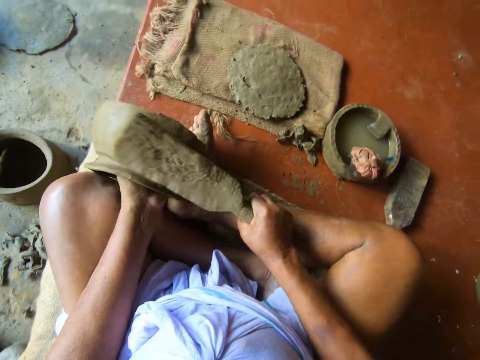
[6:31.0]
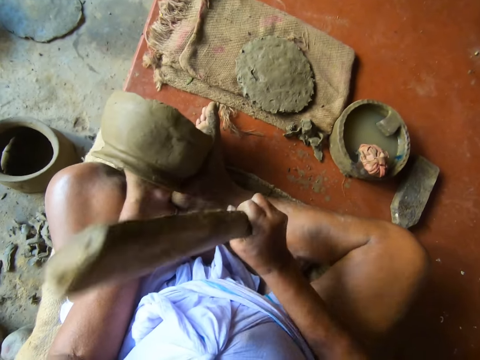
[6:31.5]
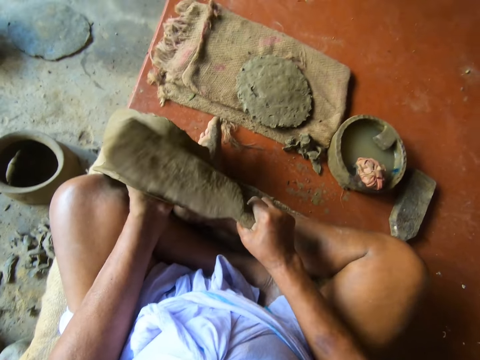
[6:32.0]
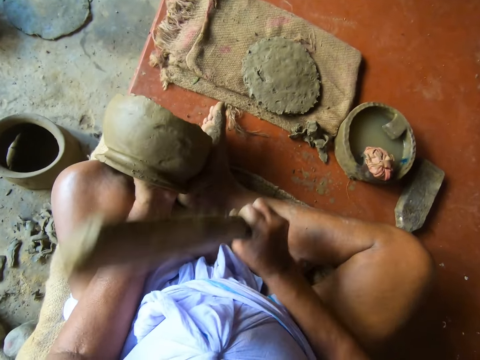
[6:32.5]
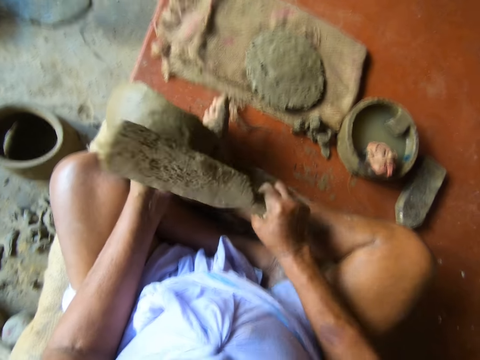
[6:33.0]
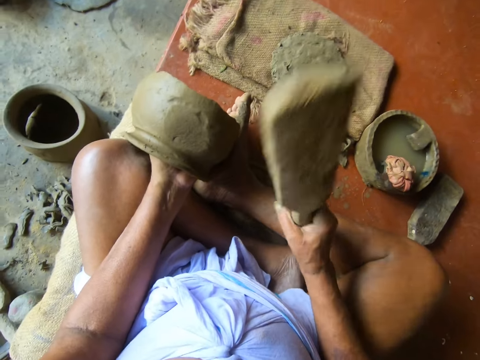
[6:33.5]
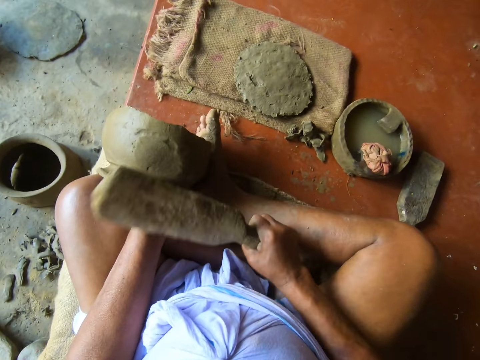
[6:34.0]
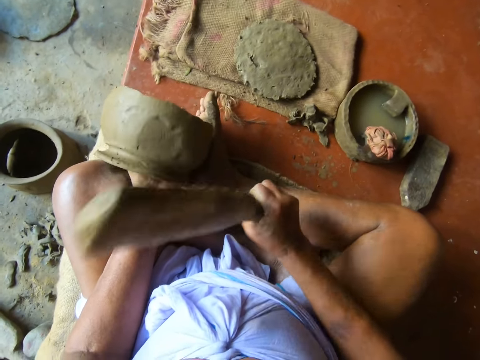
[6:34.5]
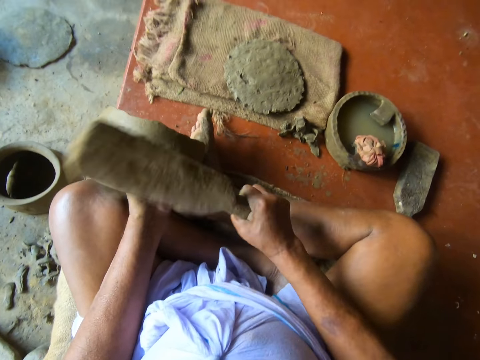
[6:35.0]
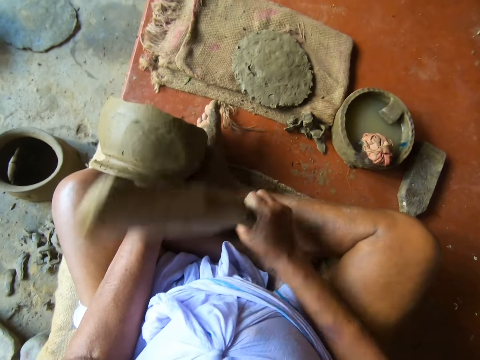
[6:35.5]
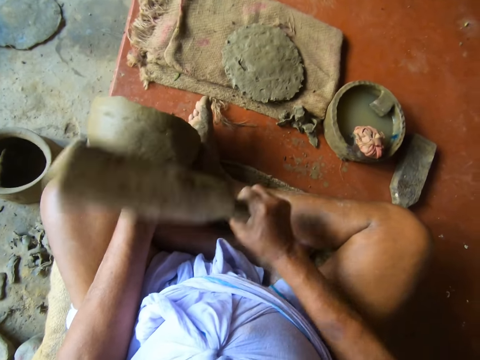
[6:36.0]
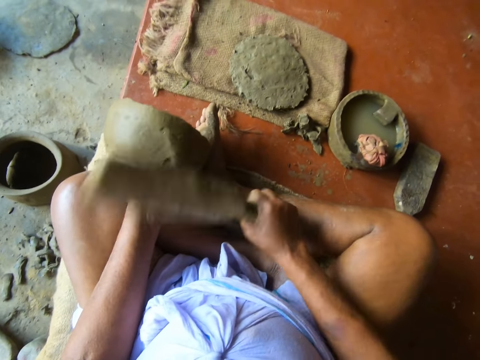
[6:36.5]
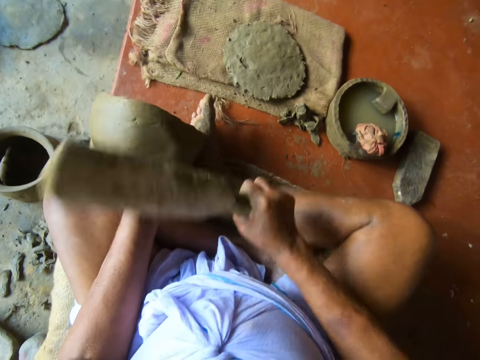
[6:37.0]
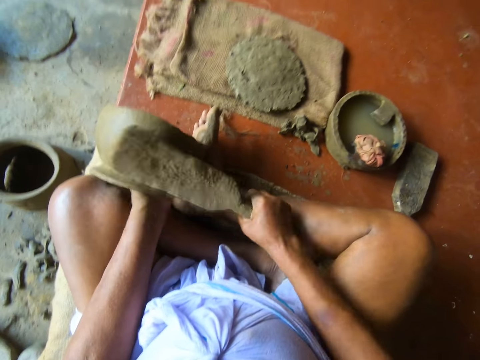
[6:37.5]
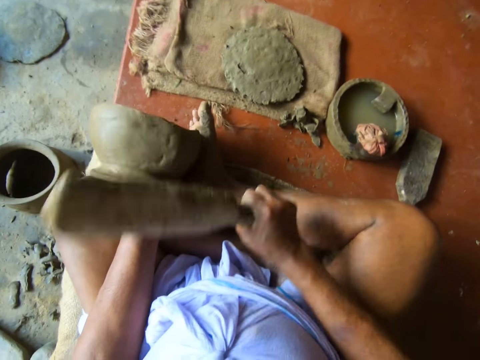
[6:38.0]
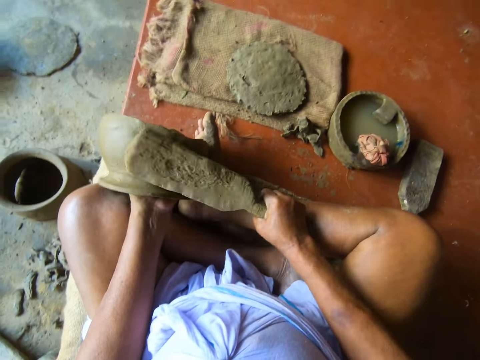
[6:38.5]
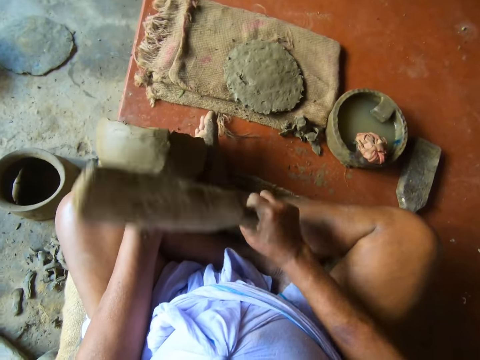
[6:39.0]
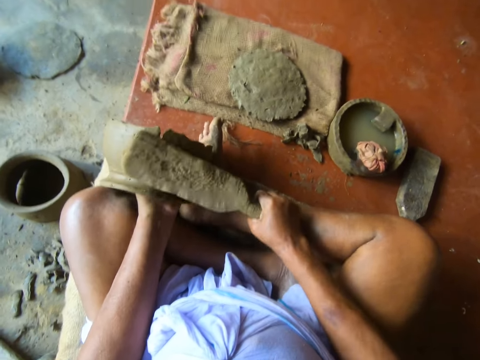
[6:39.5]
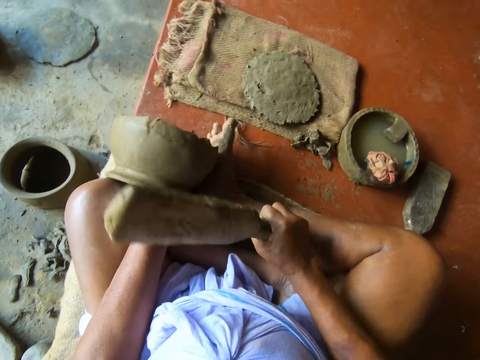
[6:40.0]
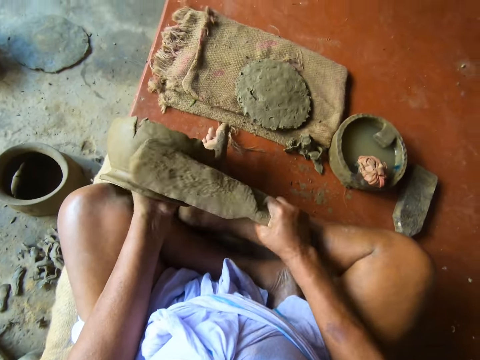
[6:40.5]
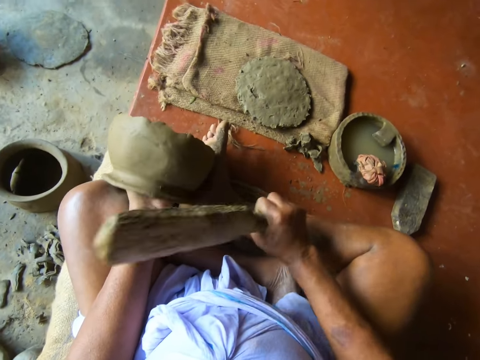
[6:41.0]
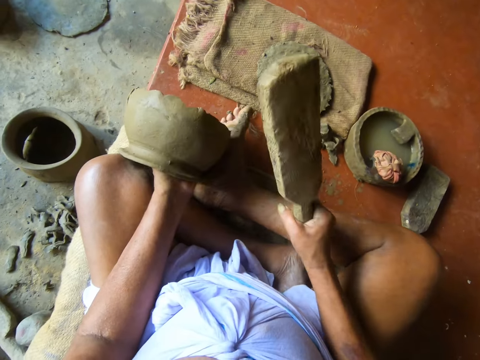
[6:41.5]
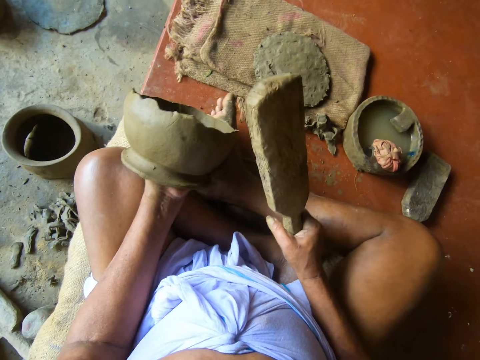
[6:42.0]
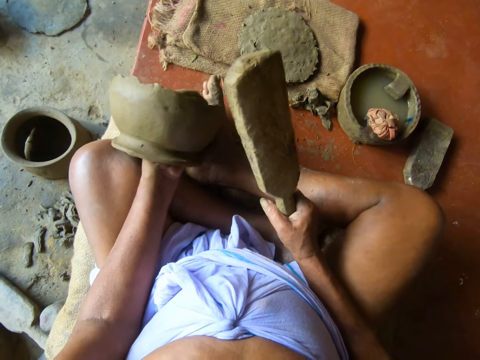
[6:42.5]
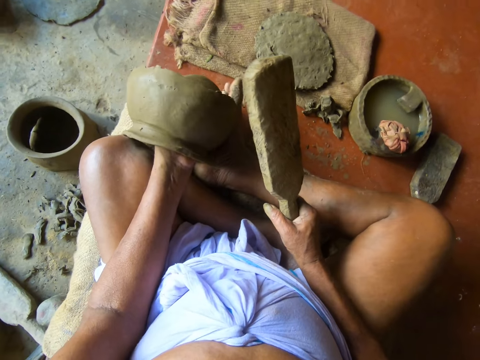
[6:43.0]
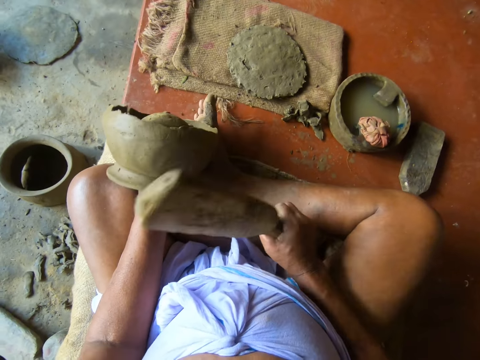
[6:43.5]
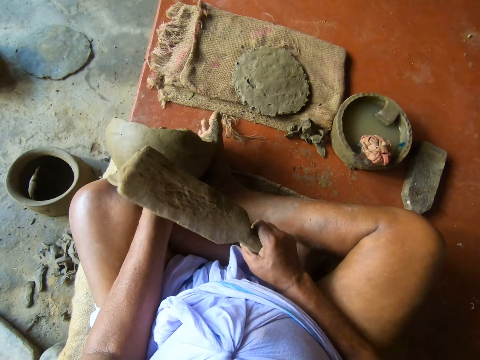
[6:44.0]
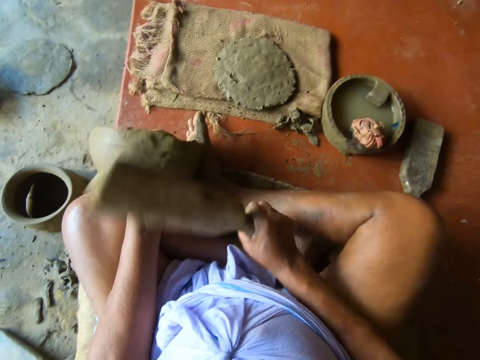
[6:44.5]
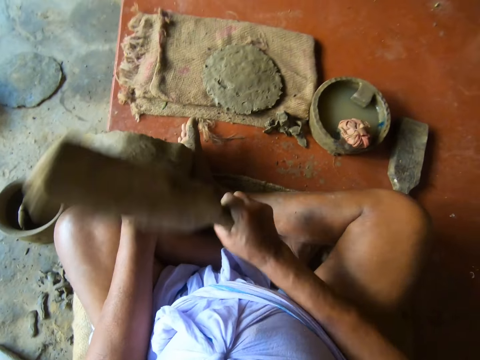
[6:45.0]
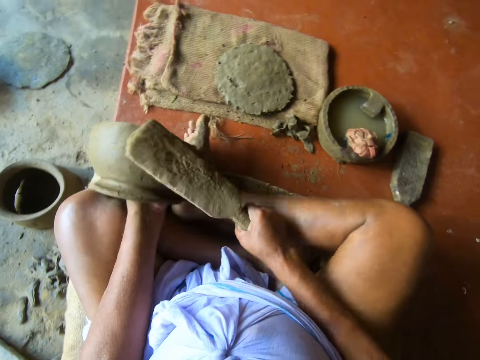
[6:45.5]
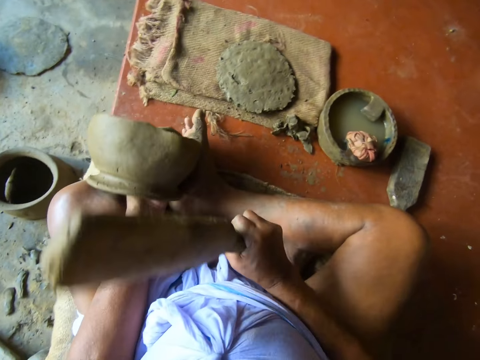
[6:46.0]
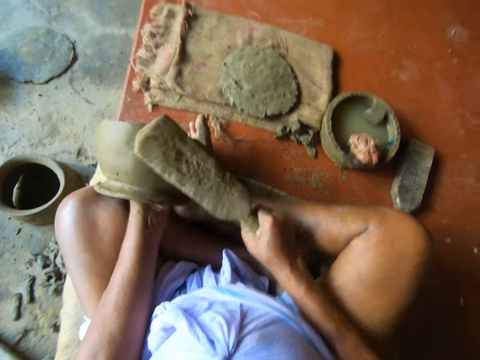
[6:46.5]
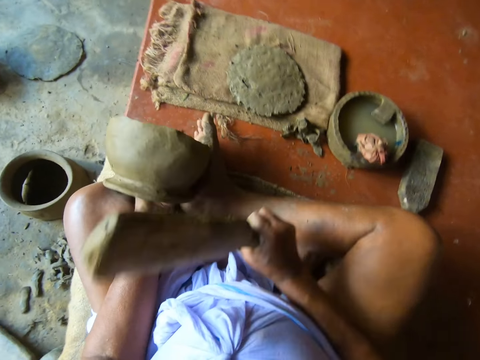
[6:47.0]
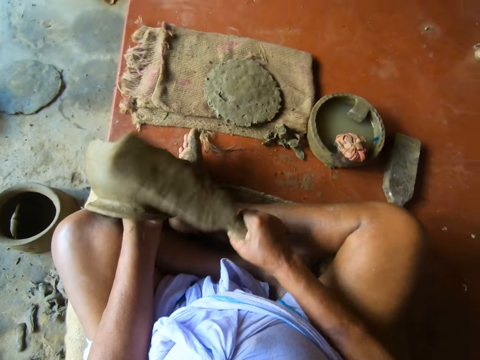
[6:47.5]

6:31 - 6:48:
The camera wearer turns the pot with the left hand. They hit the pot with the pot shaper.

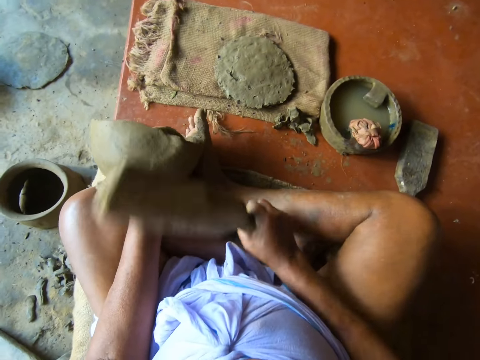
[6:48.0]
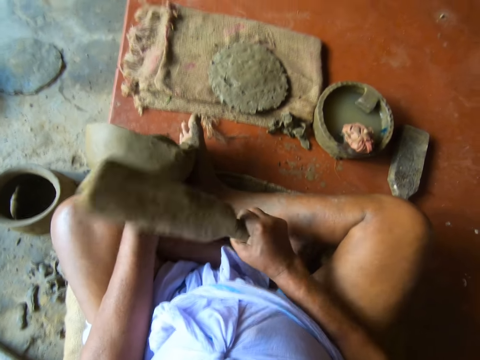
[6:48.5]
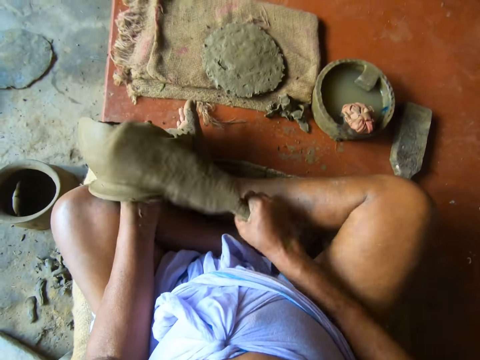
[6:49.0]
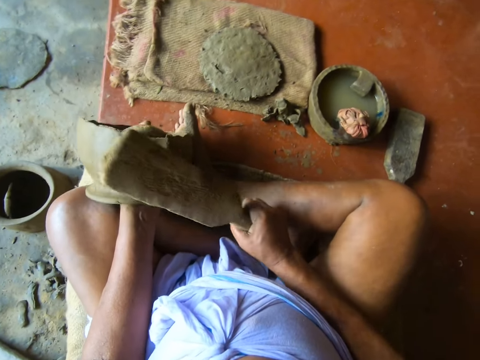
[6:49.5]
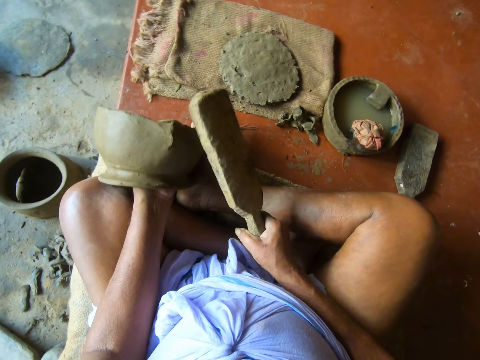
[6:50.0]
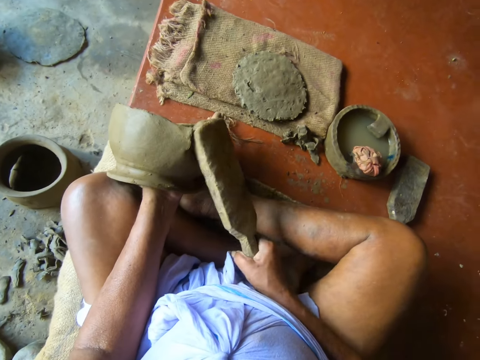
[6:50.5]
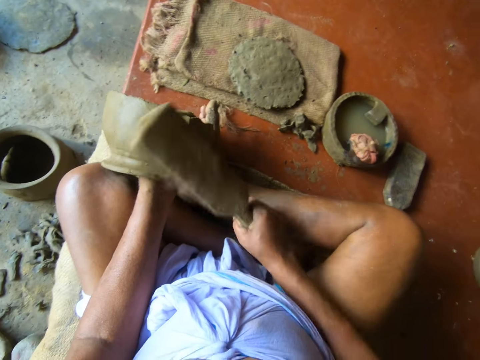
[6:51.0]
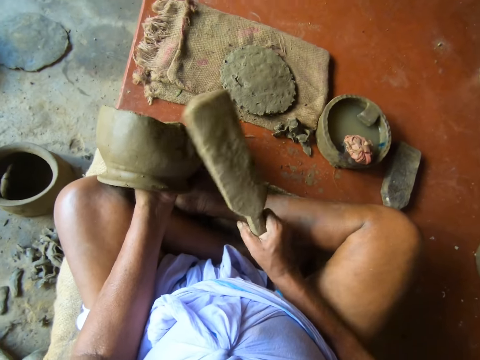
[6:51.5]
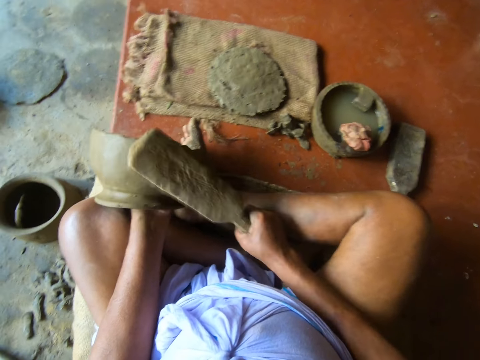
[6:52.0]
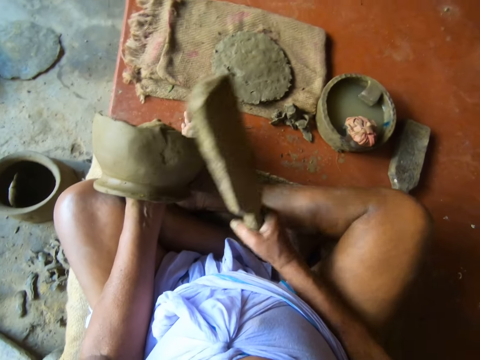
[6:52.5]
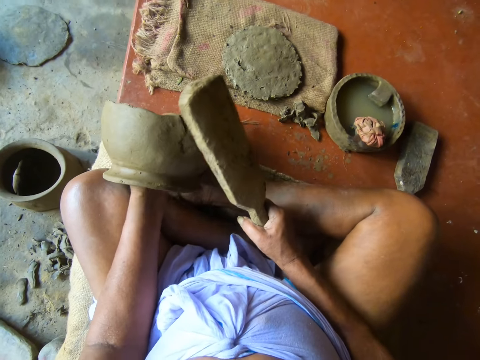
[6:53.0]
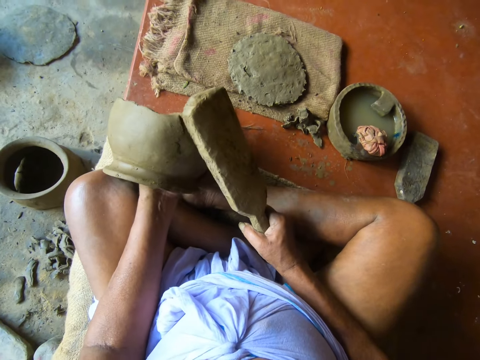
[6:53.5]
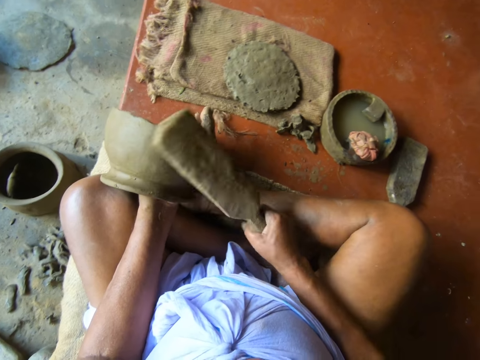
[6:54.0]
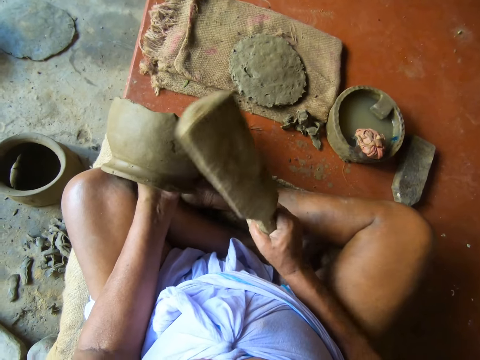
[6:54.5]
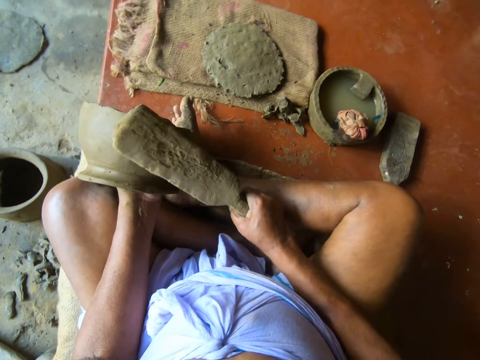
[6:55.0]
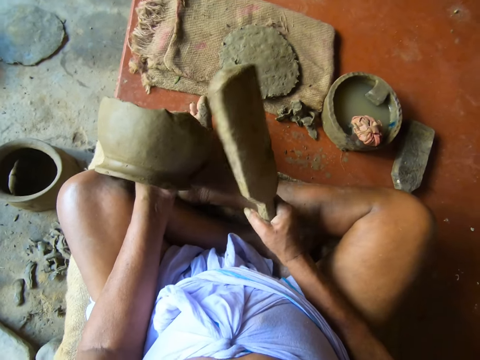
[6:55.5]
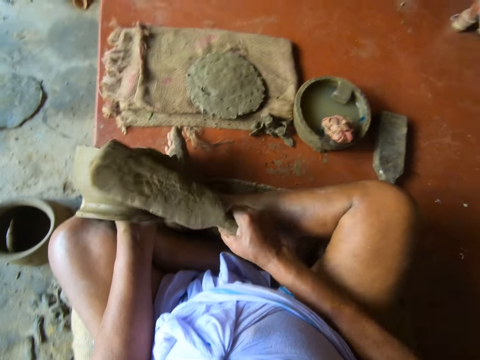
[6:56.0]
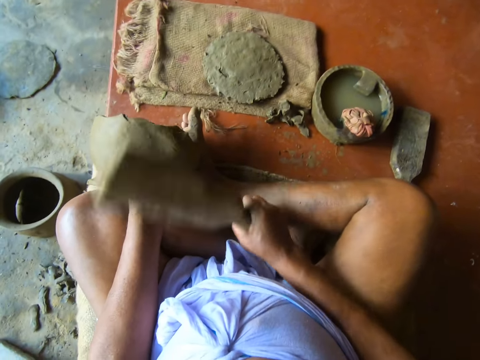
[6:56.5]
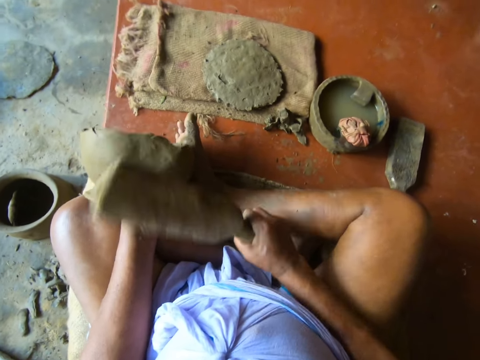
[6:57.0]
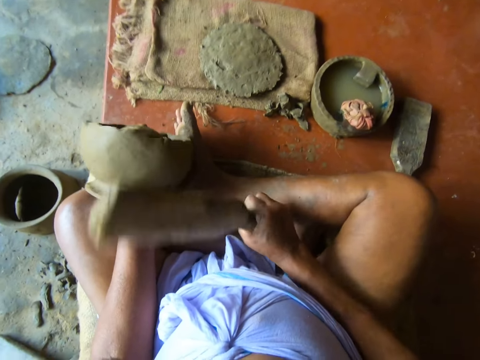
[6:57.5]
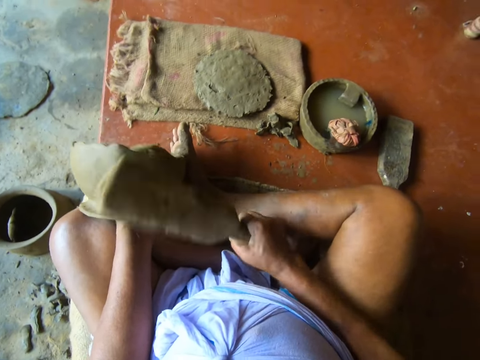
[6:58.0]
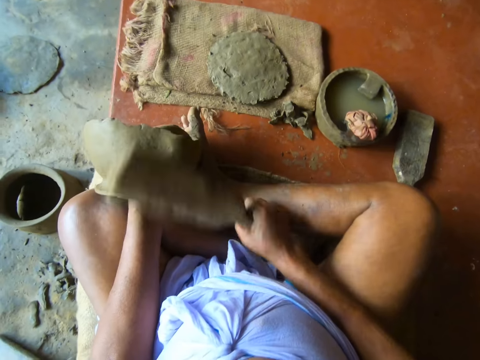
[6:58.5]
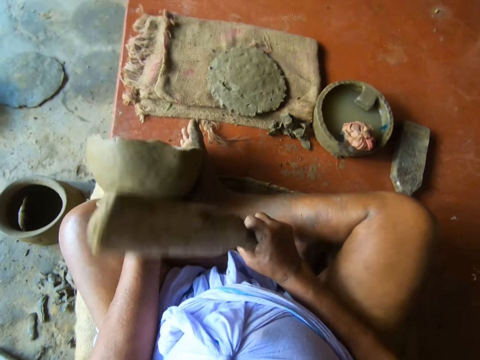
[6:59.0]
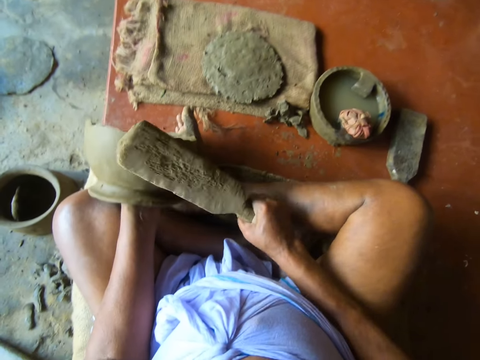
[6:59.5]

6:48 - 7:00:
The camera wearer stops hitting the pot. They hit the pot with the pot shaper. They turn the pot with the left hand. They hit the pot with the pot shaper.
